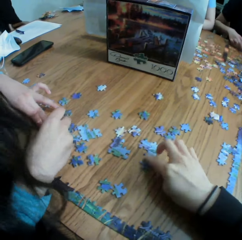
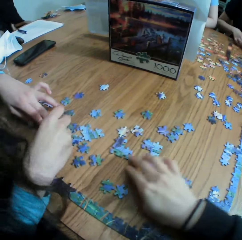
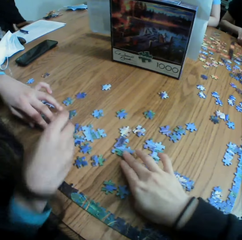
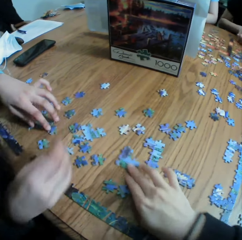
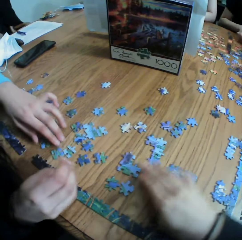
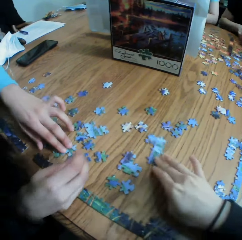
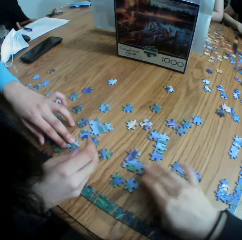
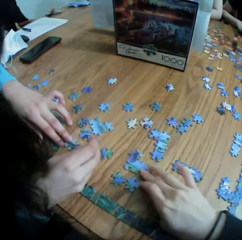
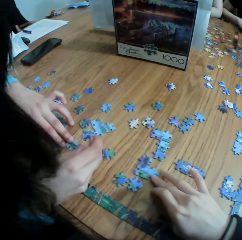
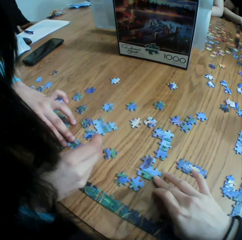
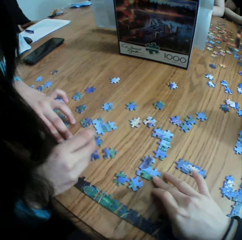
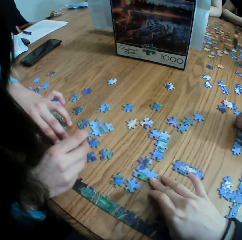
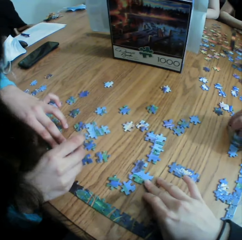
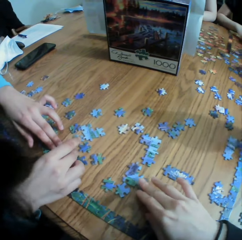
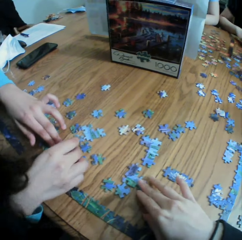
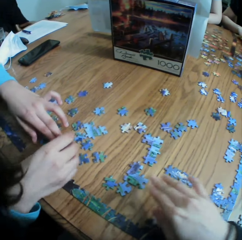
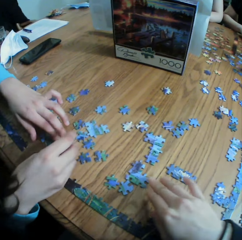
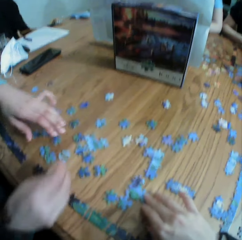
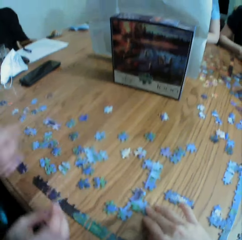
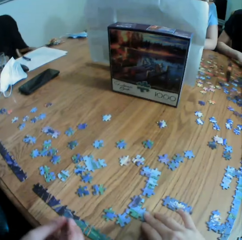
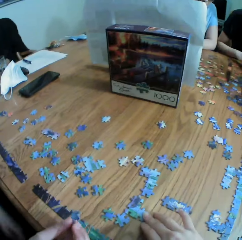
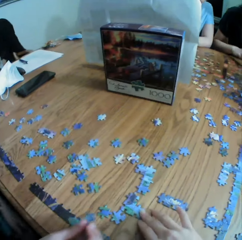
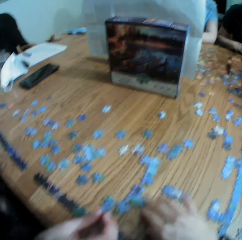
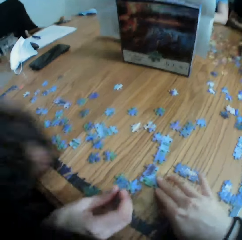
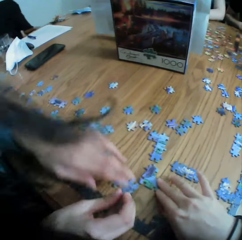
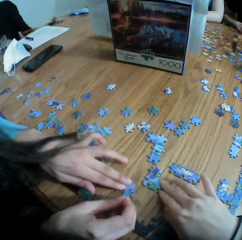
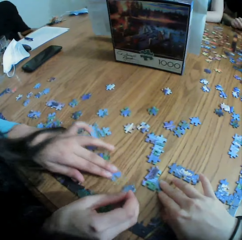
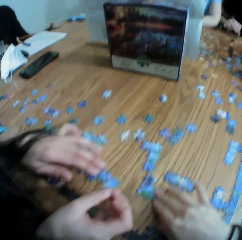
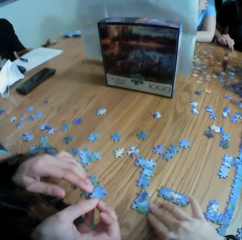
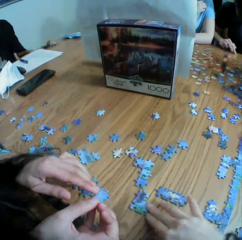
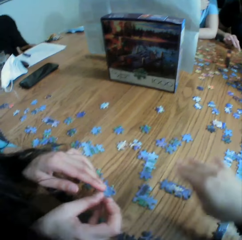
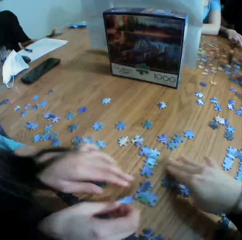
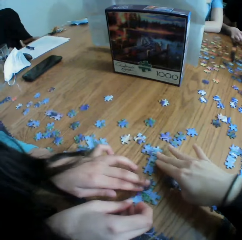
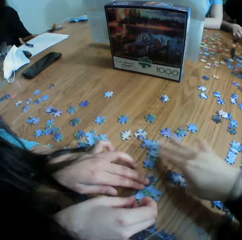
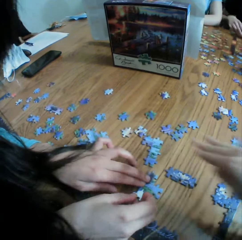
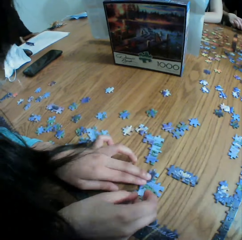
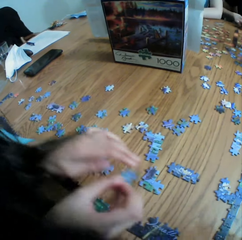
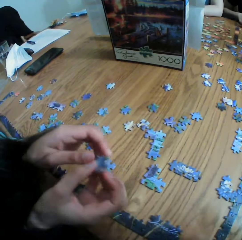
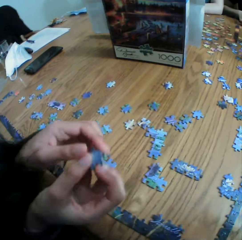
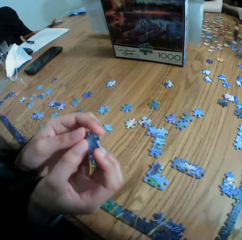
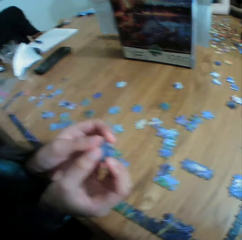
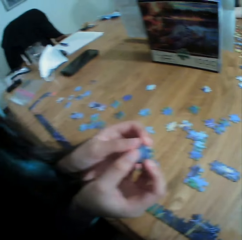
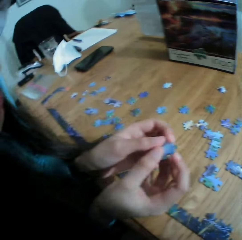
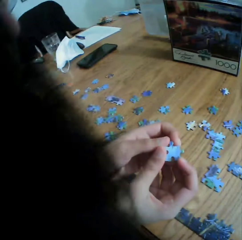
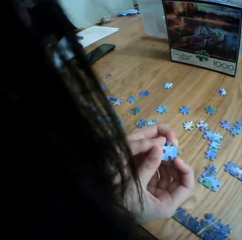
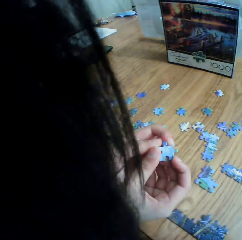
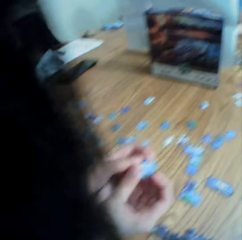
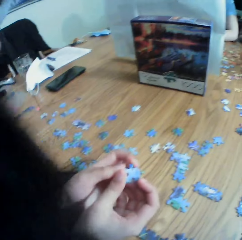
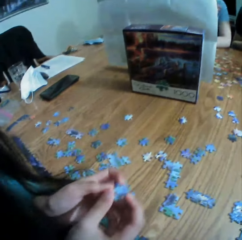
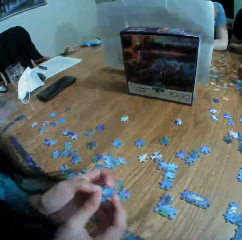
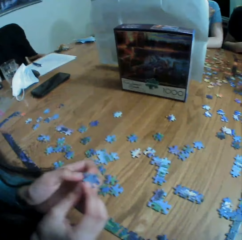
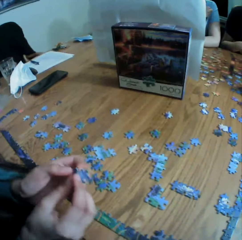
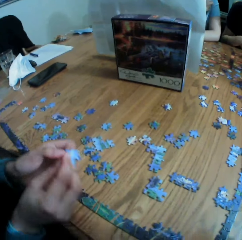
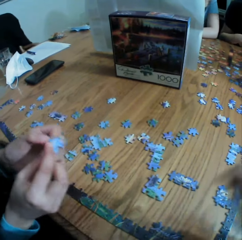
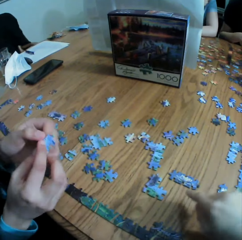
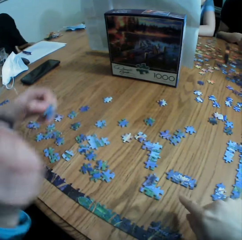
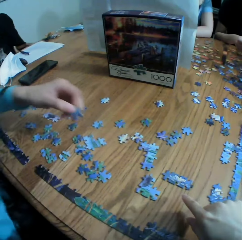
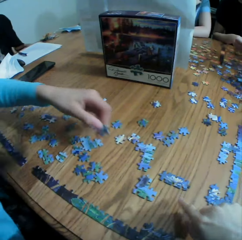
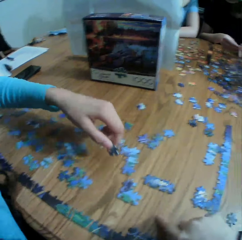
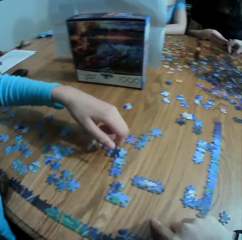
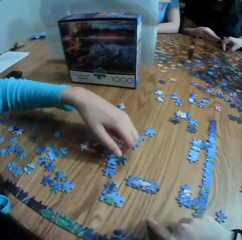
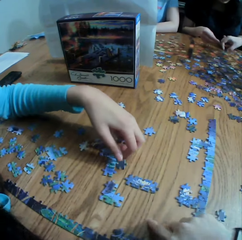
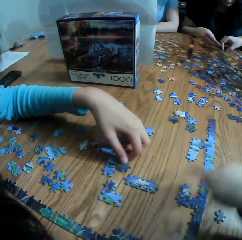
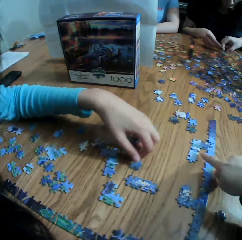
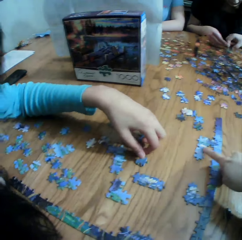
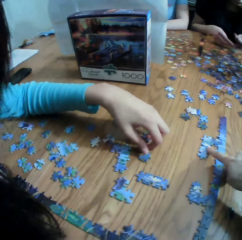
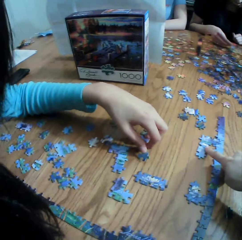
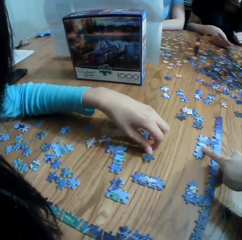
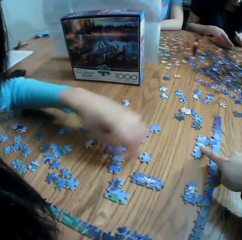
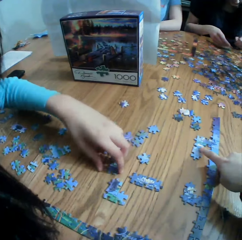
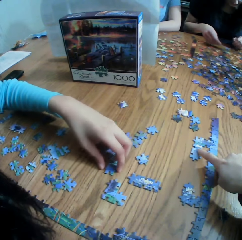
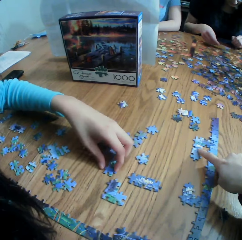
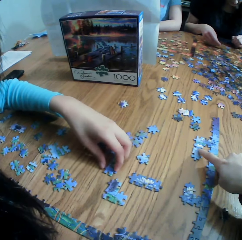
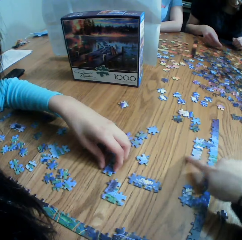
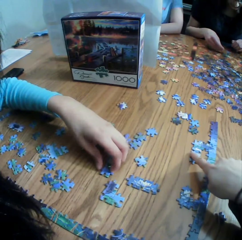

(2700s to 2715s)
The camera wearer touches the puzzle on the table. They play the jigsaw puzzle with a woman. They talk. They move the puzzle on the table. The woman moves the puzzle on the table. The camera wearer laughs to the woman. The woman shows the camera wearer a paper puzzle. The camera wearer converses to the woman and touches the paper on the table. The woman picks up the paper puzzle and looks at the puzzle. The camera wearer looks at the woman's hand. They point at the table. The woman puts the puzzle on the table. The camera wearer converses to the woman and points at the puzzle.

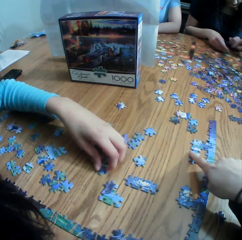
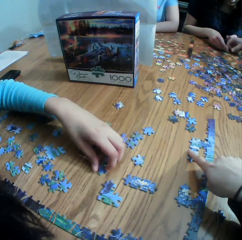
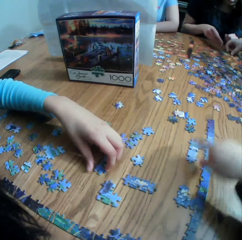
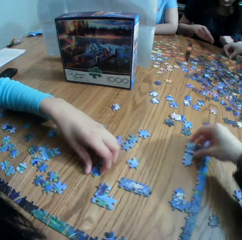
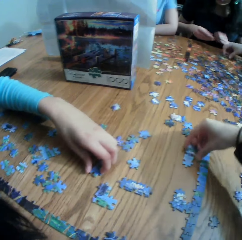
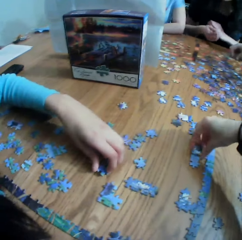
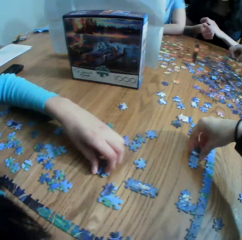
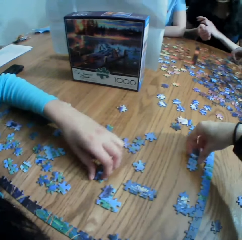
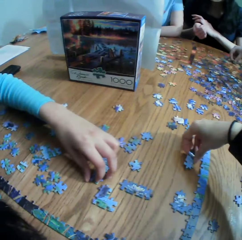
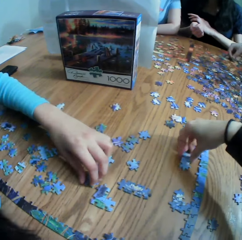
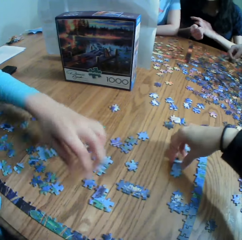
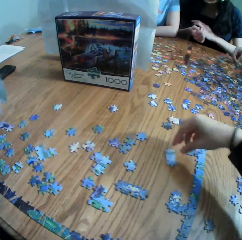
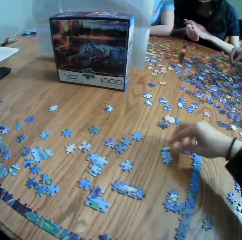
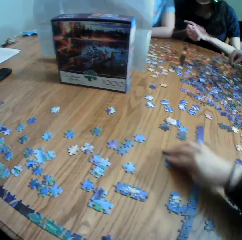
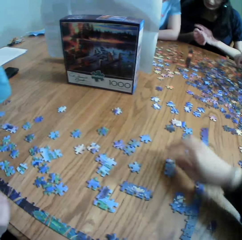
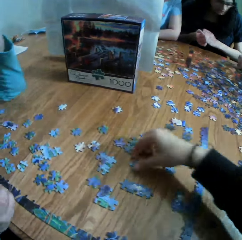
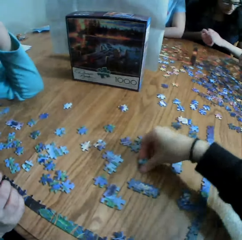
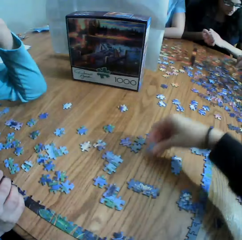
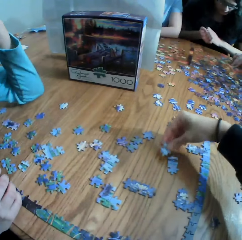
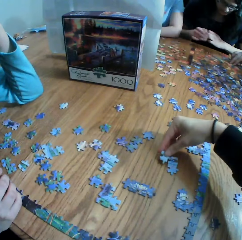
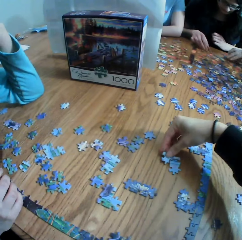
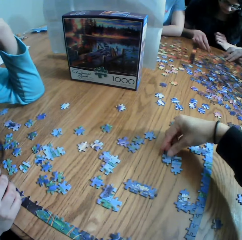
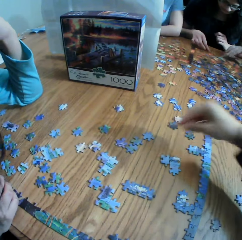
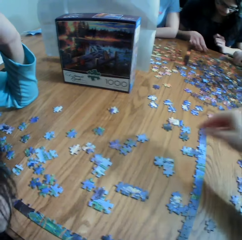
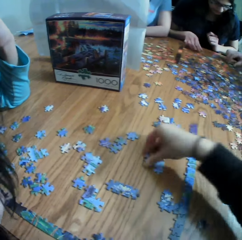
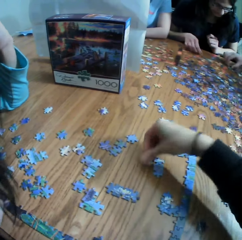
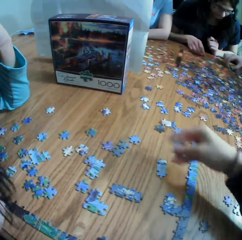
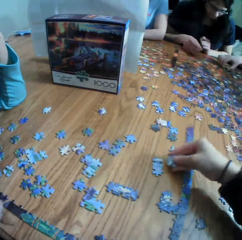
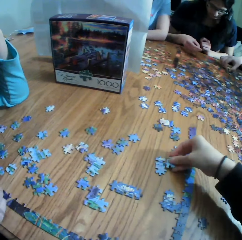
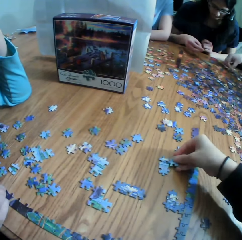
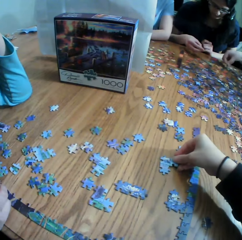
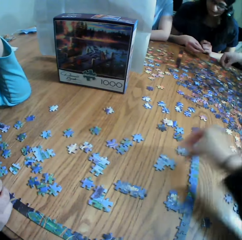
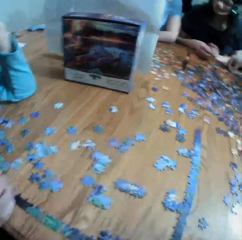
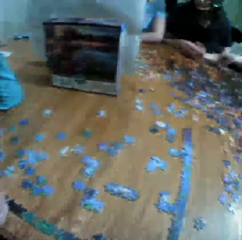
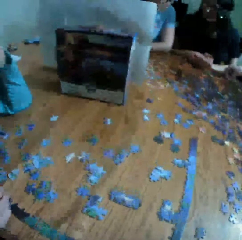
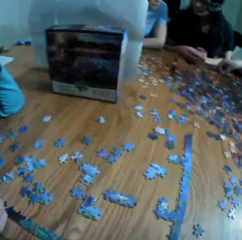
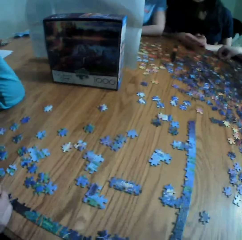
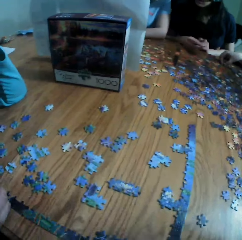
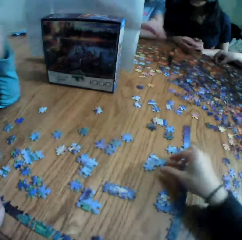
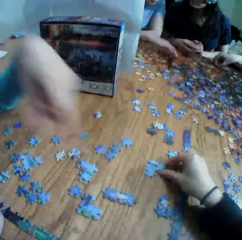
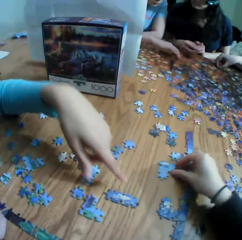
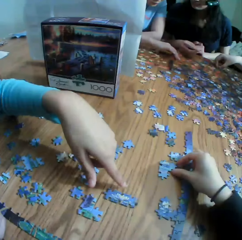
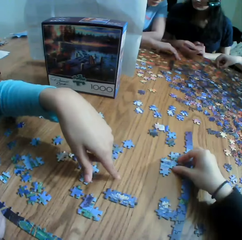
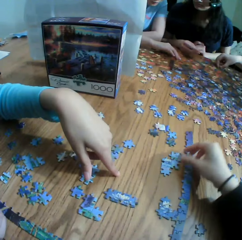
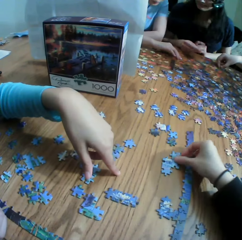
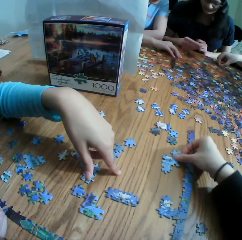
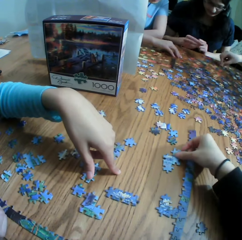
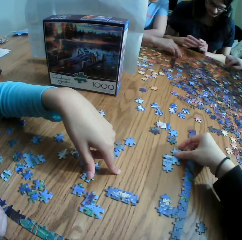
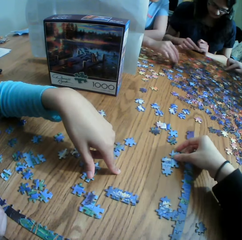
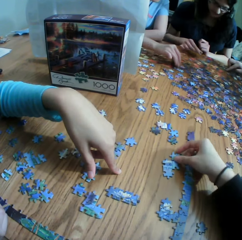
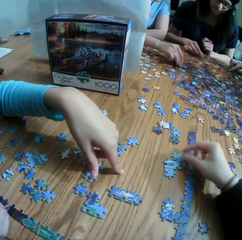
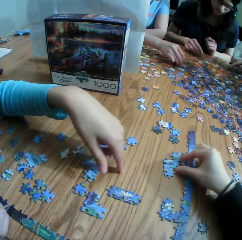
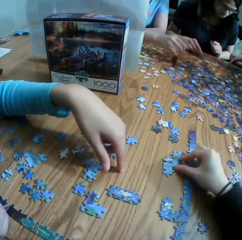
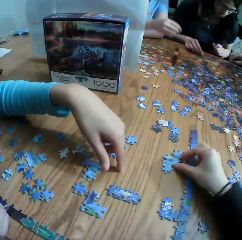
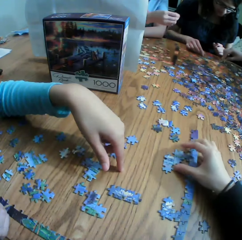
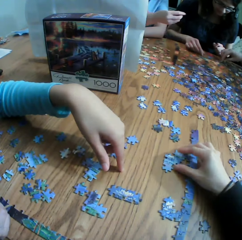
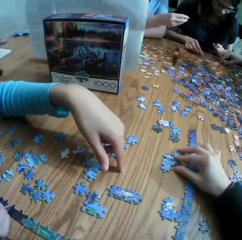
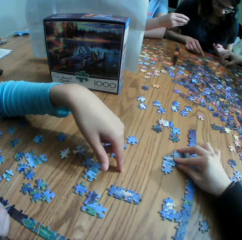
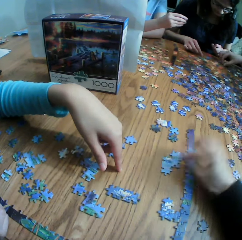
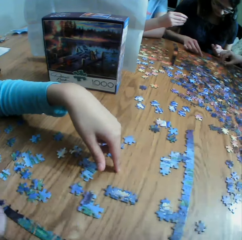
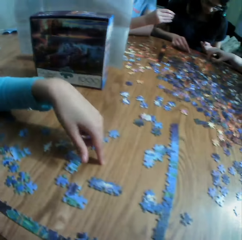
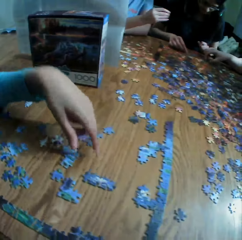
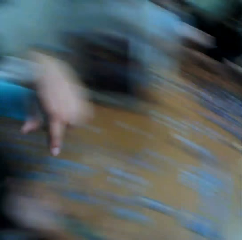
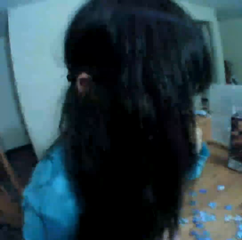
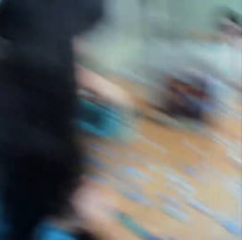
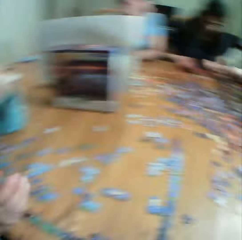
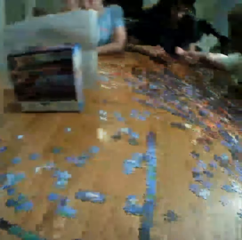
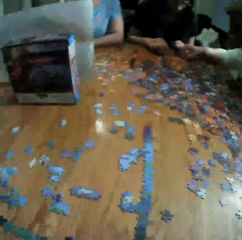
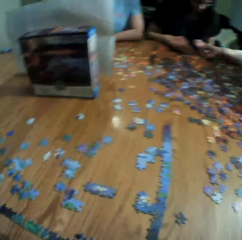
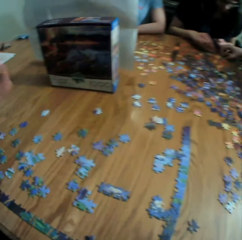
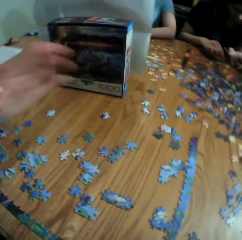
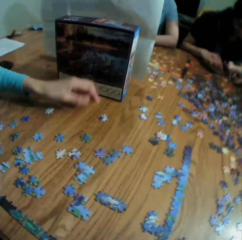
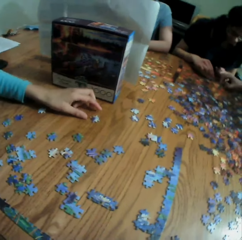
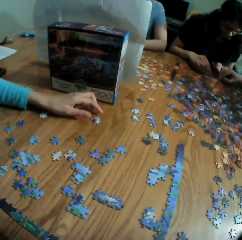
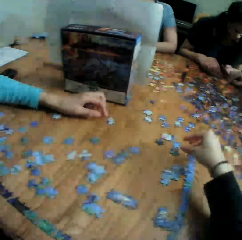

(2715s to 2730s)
The camera wearer moves a paper puzzle. They pick up the jigsaw puzzle pieces. A lady talks. The camera wearer drops the paper puzzle, picks up the paper puzzle, and fixes the paper puzzle. They look around a table. They talk. They move the paper puzzle on the table. They connect the jigsaw puzzle pieces. The lady talks. The camera wearer looks around.
